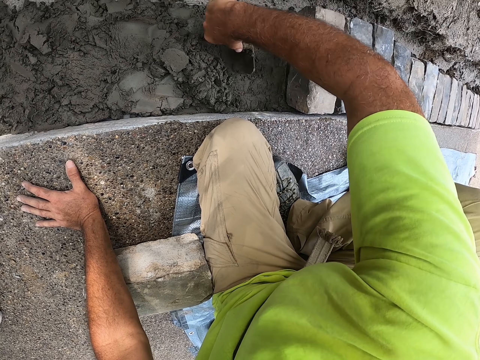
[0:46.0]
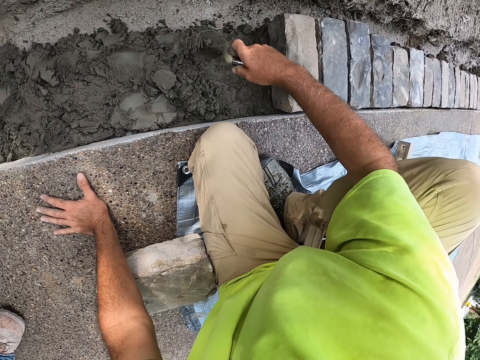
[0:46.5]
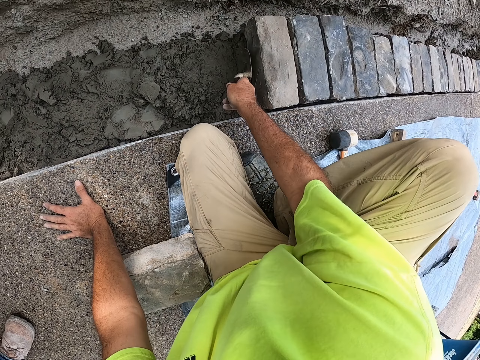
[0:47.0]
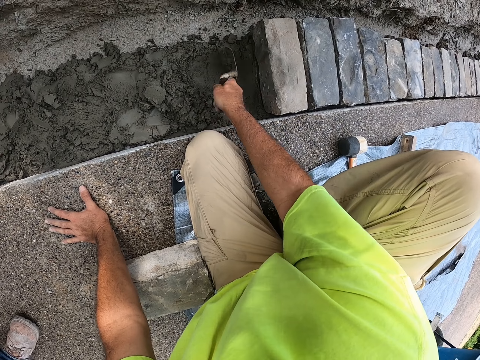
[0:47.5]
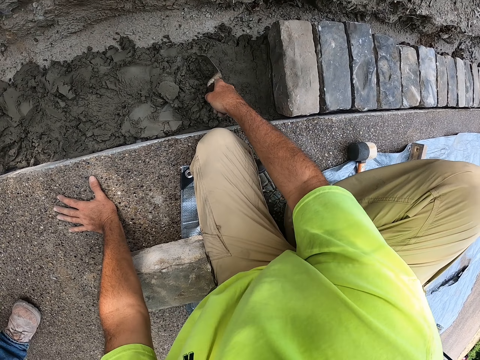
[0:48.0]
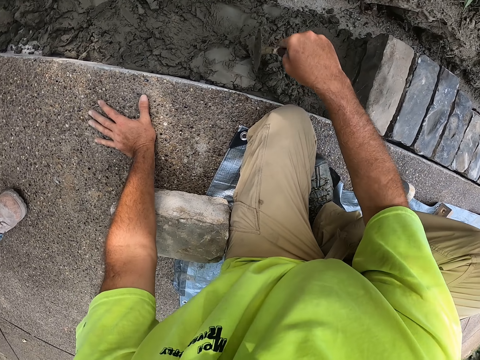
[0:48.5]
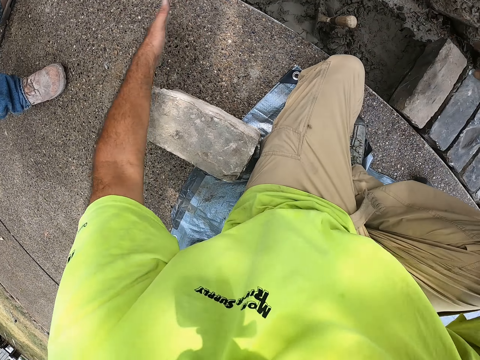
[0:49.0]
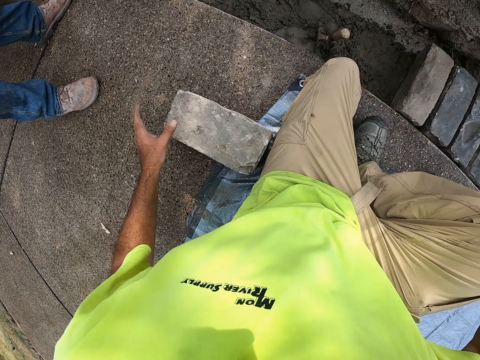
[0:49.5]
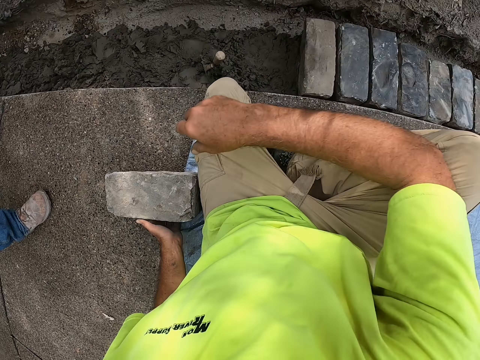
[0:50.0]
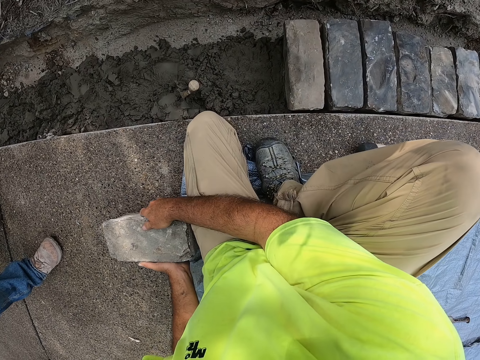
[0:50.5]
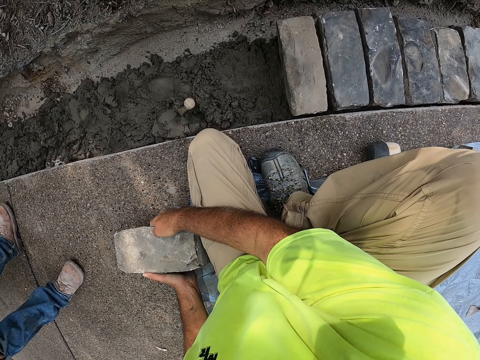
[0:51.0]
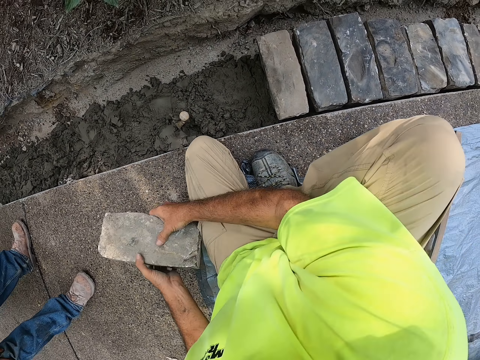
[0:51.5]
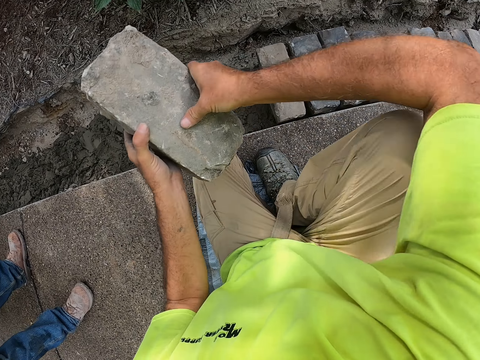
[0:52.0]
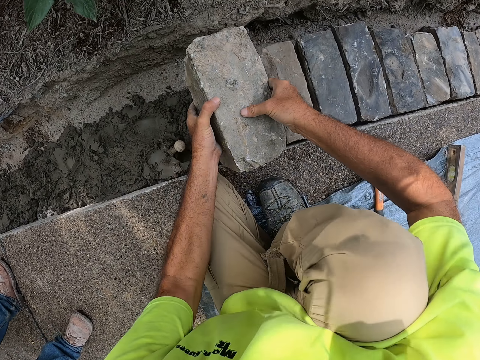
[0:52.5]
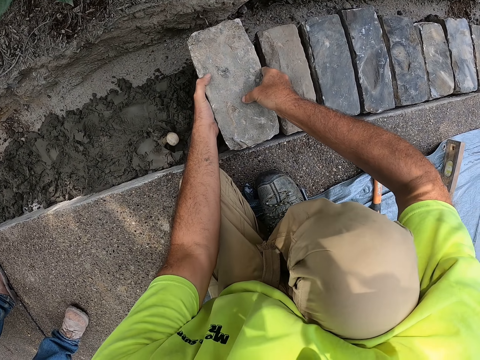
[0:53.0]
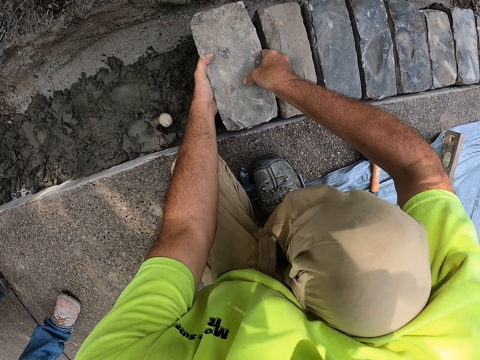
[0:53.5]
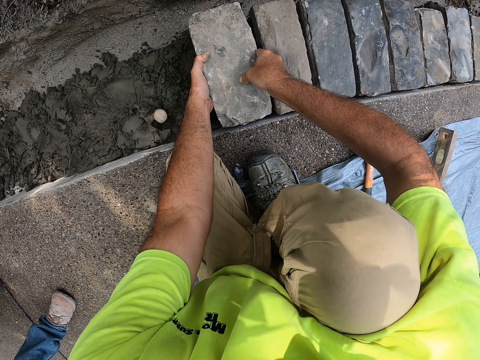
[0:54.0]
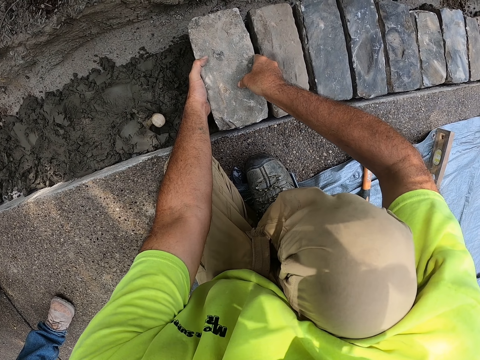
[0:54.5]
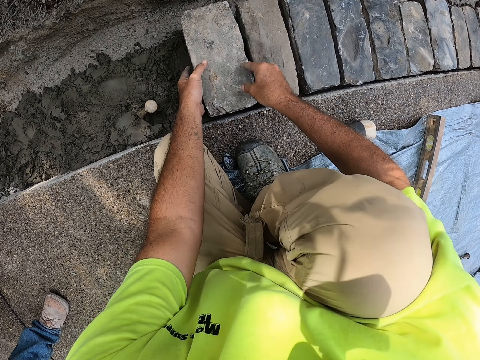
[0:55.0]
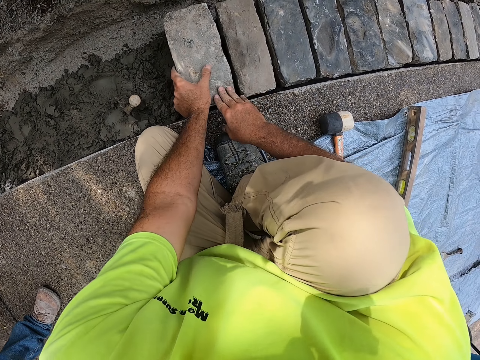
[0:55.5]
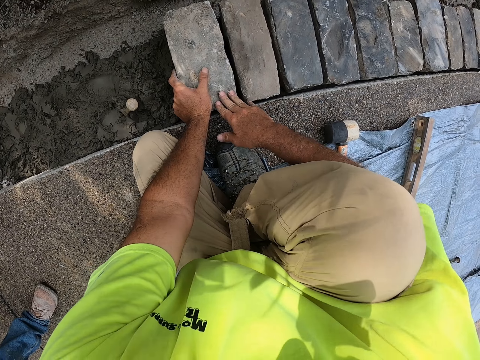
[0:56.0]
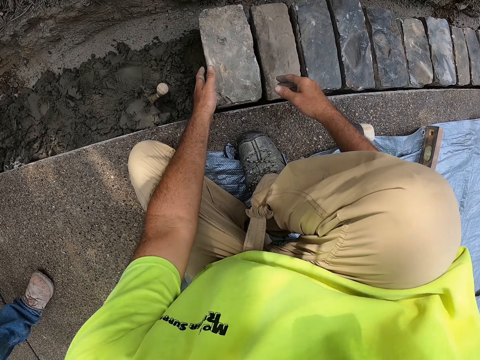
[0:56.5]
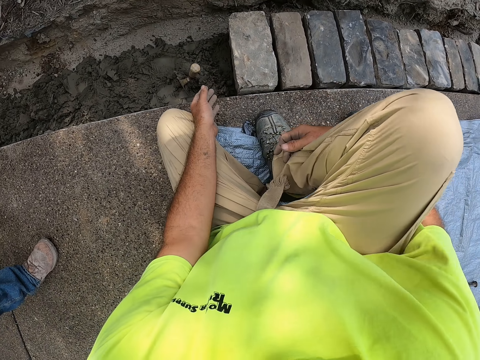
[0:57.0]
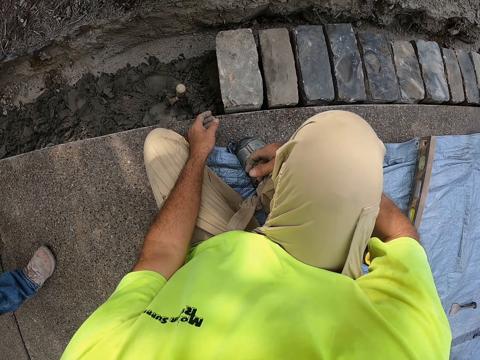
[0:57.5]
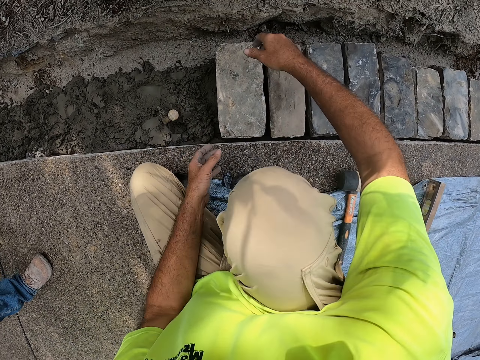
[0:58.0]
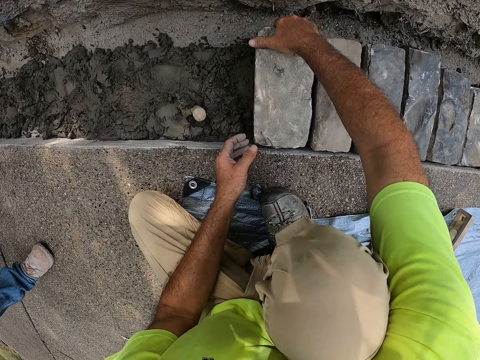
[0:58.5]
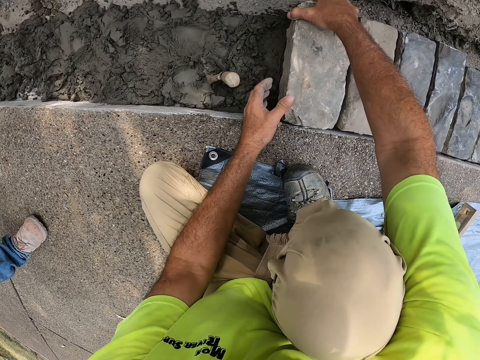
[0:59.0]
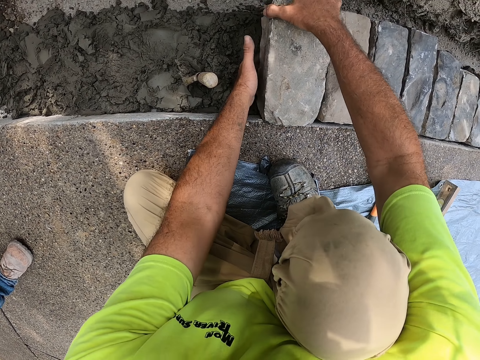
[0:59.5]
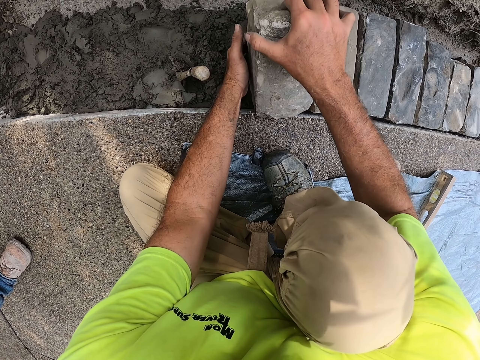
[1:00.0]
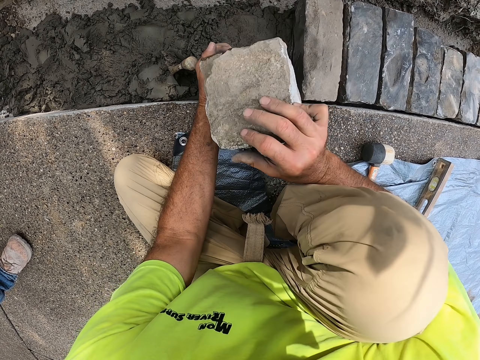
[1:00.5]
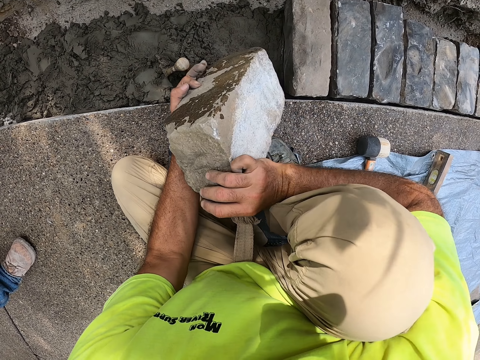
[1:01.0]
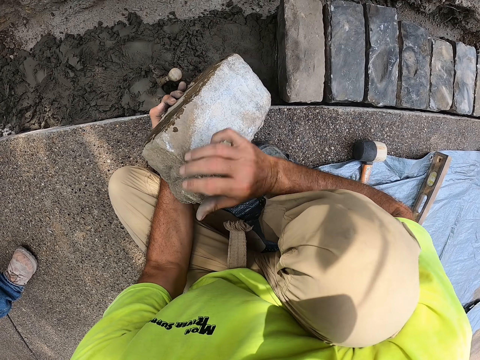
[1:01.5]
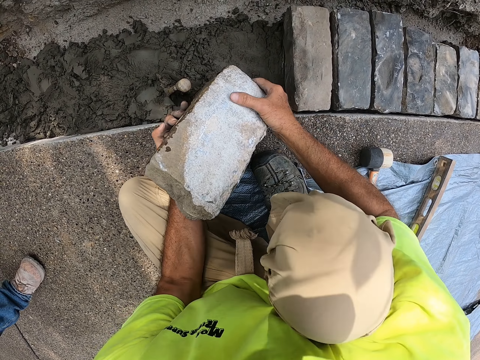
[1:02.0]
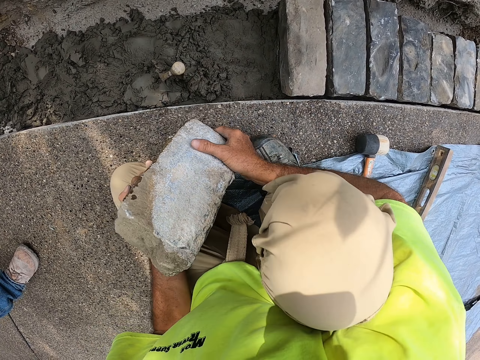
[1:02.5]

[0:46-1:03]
The camera wearer puts the trowel in the concrete. They hold the brick with both hands. They pick the brick. They put the brick on the concrete. They lift the brick.

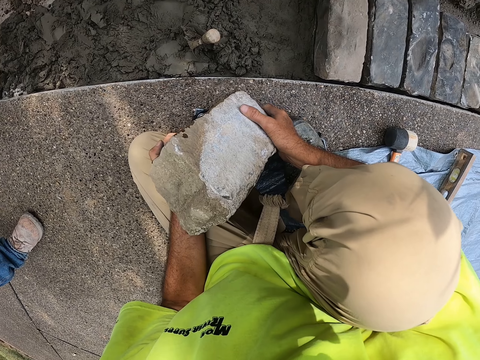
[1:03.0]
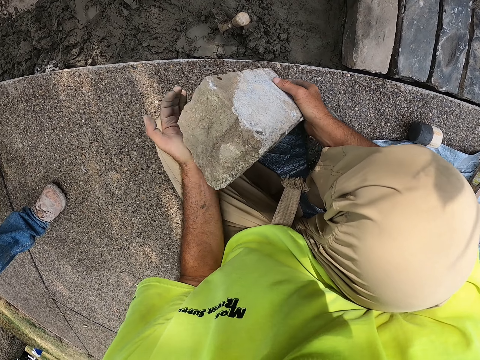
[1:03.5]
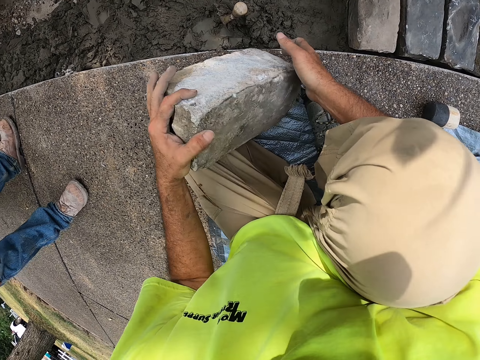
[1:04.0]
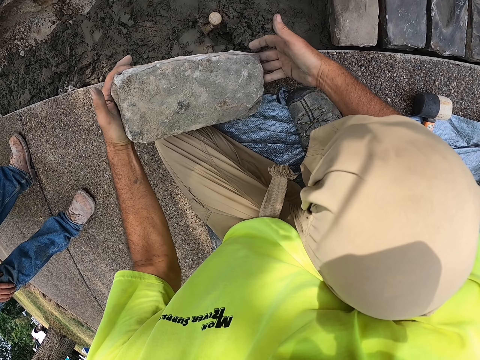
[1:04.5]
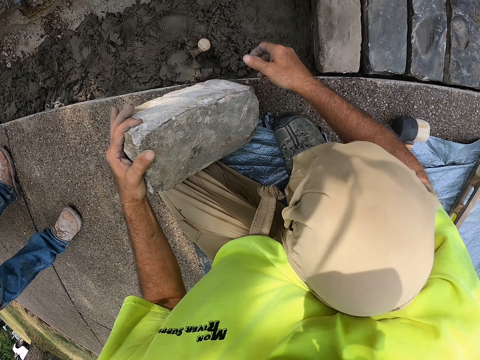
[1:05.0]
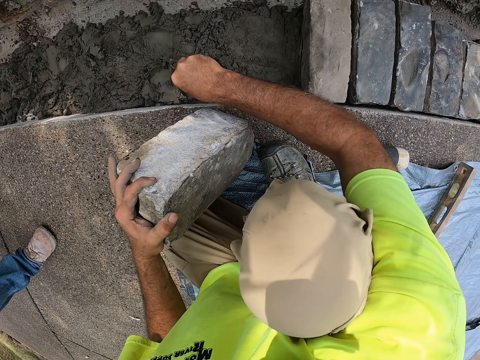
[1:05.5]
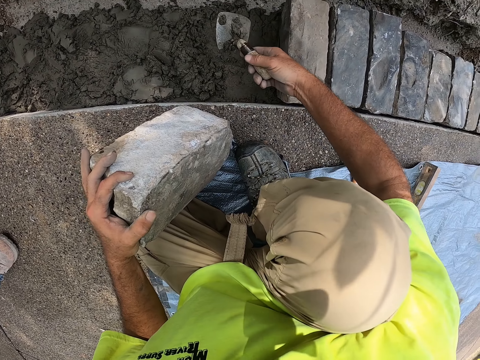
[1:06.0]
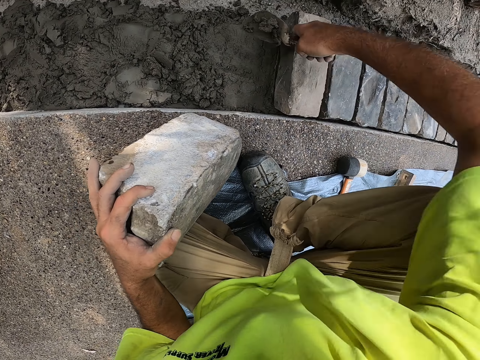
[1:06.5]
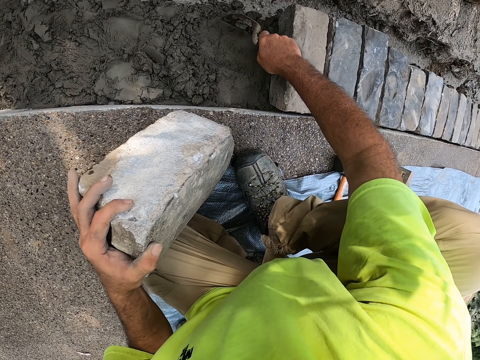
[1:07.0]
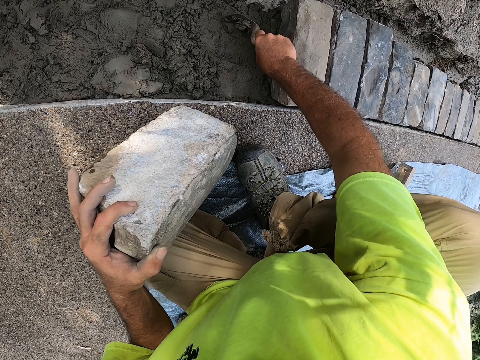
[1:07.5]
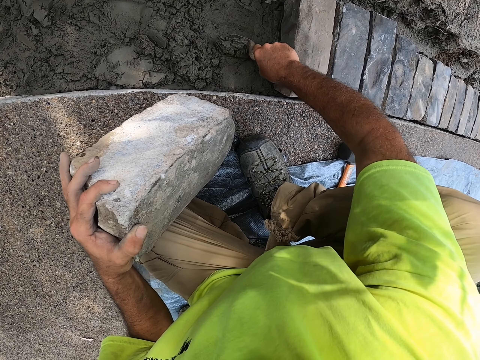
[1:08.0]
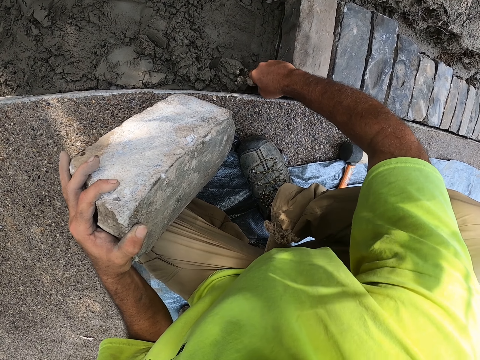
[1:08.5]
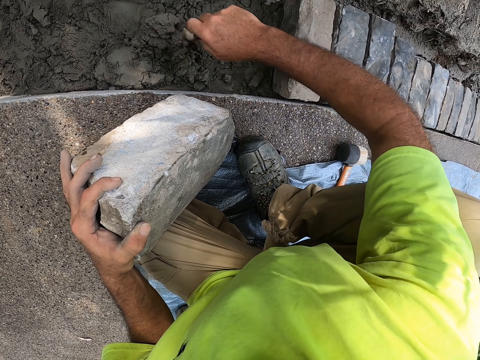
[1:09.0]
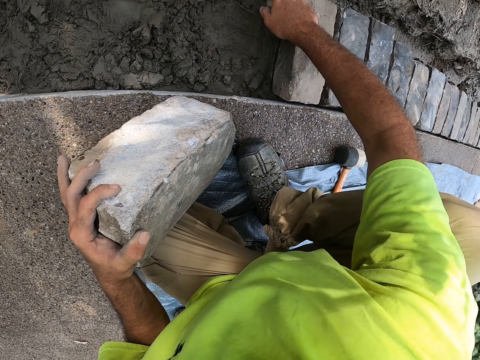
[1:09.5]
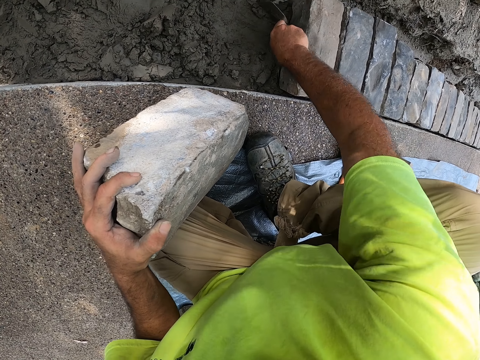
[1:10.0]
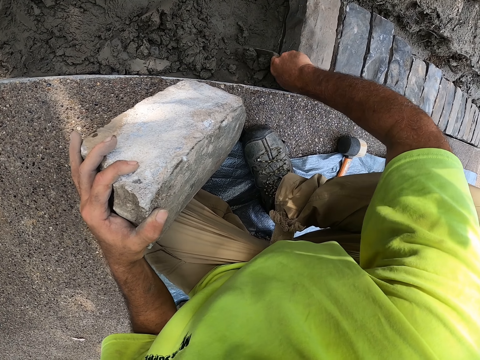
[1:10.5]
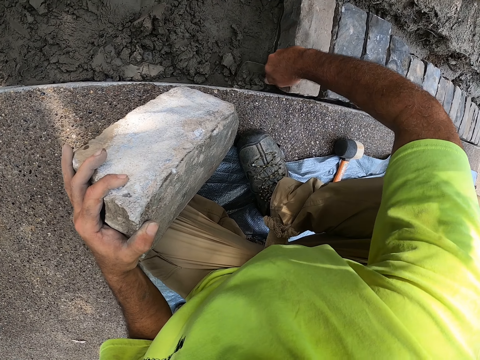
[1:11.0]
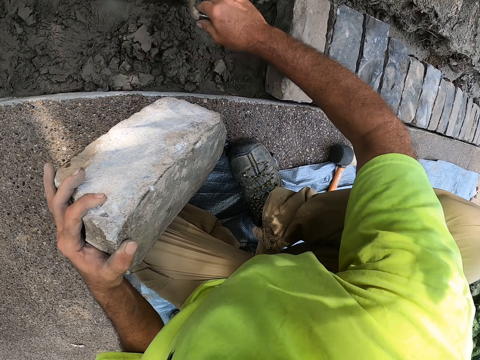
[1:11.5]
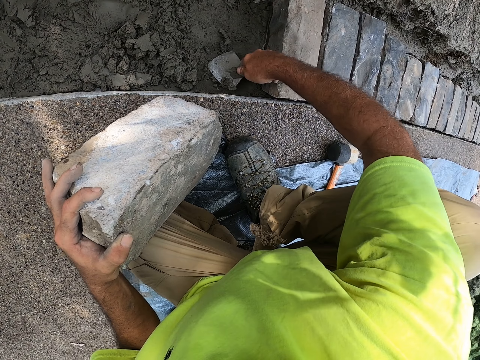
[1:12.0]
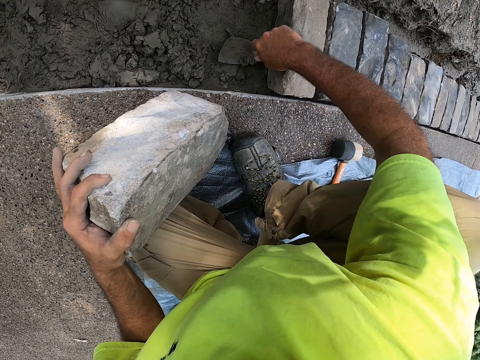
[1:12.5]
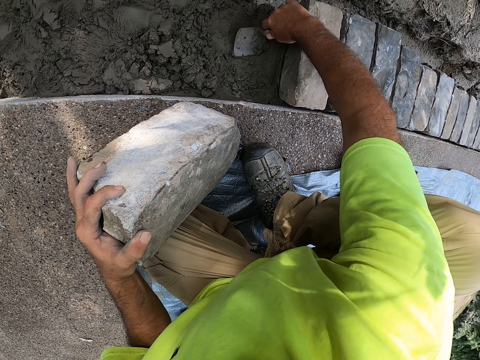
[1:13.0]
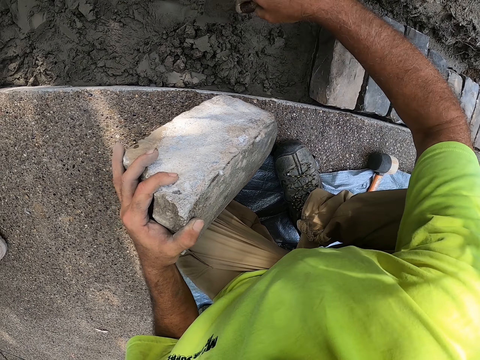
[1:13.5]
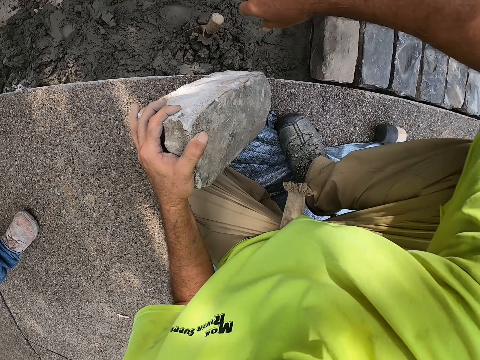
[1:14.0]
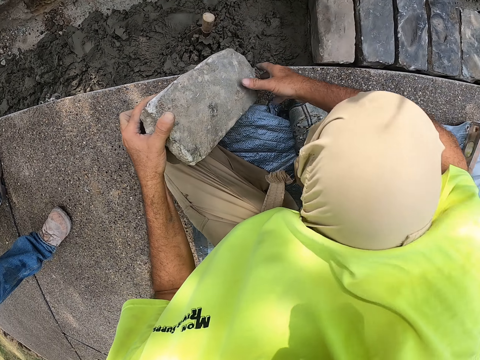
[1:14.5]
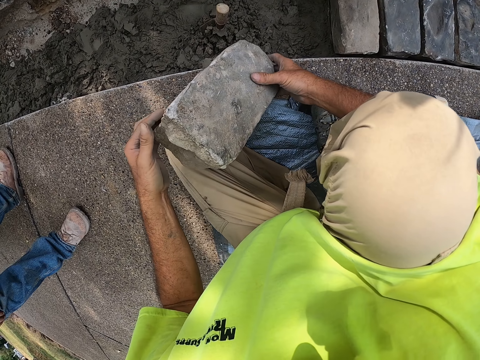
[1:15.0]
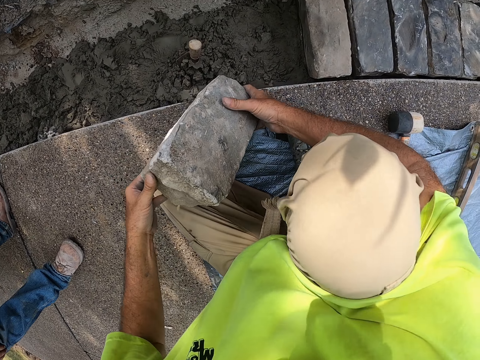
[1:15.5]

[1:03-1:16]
The camera wearer holds the brick with both hands. They pick the trowel. They hold the steel. They remove concrete with the trowel. They chop the concrete with the float steel. They spread the concrete. They put the trowel in the concrete.
